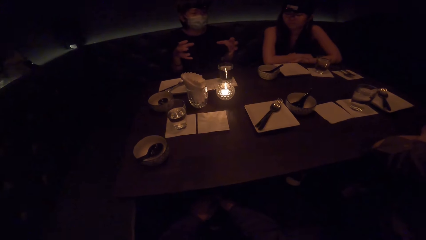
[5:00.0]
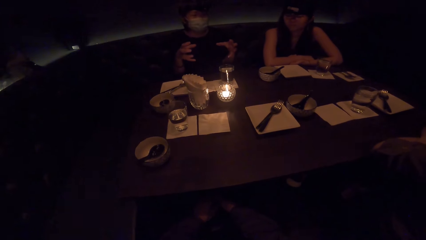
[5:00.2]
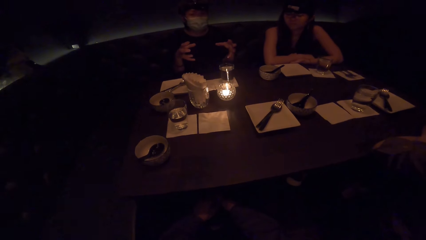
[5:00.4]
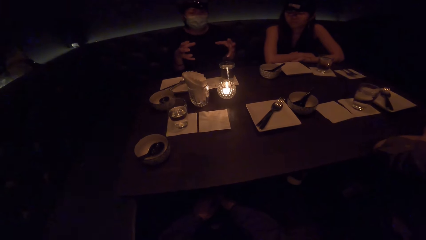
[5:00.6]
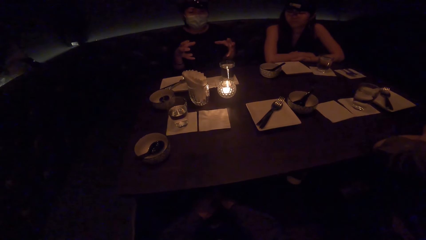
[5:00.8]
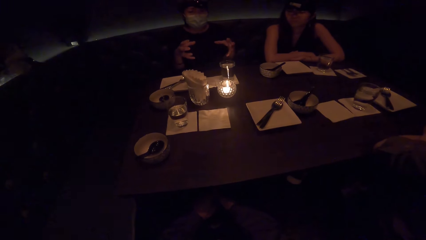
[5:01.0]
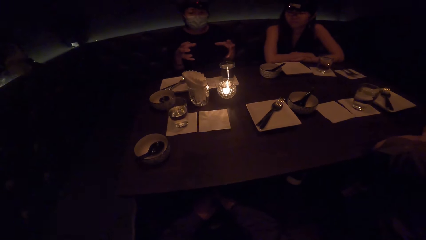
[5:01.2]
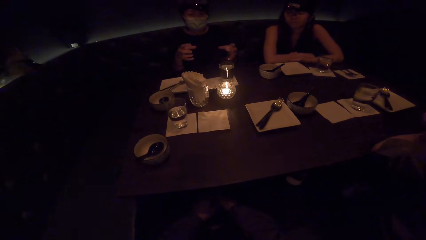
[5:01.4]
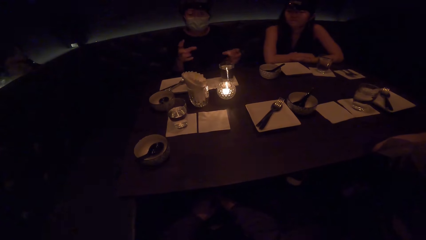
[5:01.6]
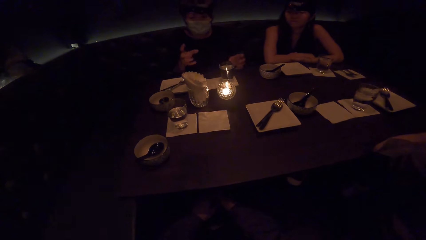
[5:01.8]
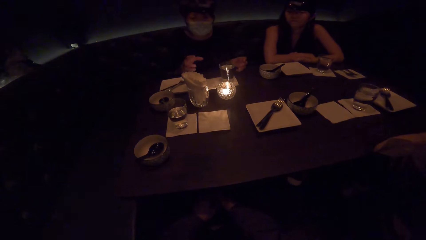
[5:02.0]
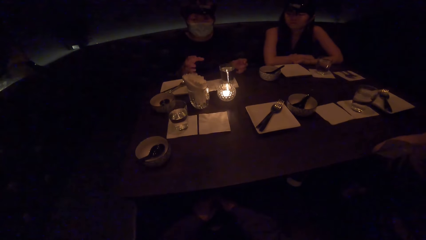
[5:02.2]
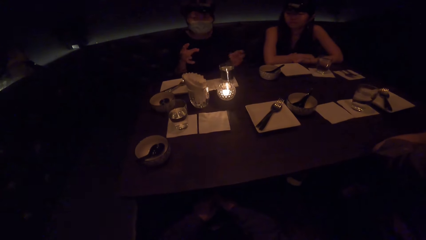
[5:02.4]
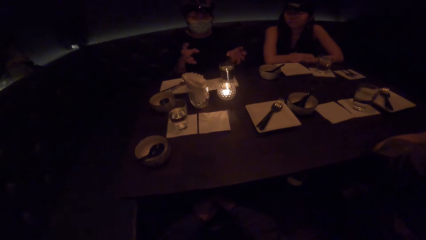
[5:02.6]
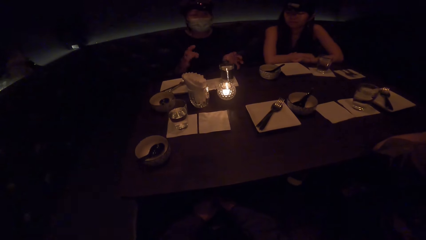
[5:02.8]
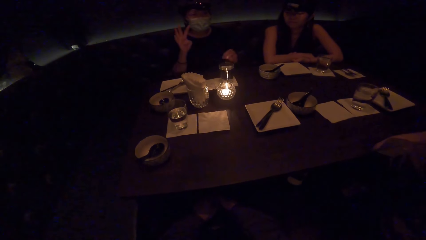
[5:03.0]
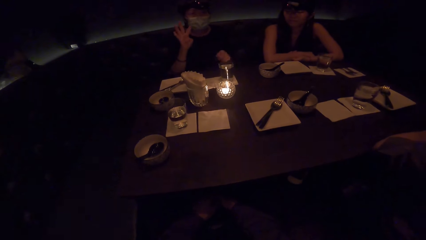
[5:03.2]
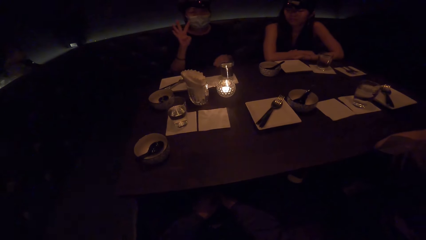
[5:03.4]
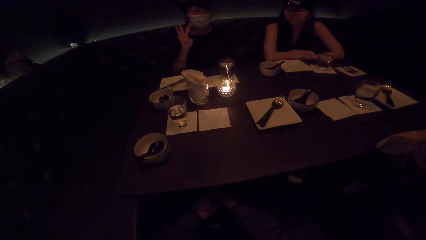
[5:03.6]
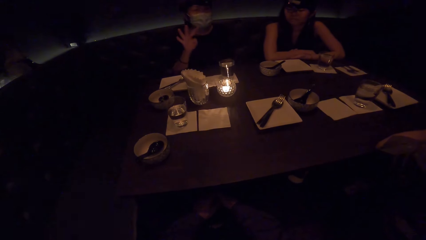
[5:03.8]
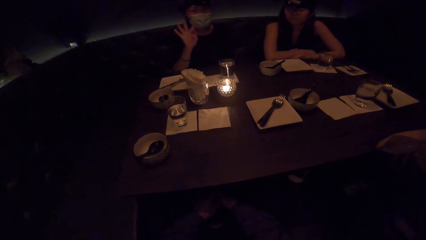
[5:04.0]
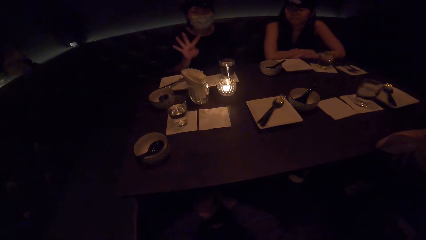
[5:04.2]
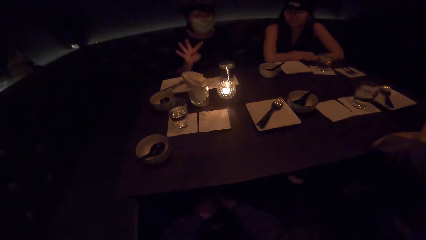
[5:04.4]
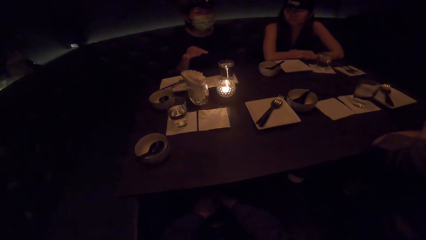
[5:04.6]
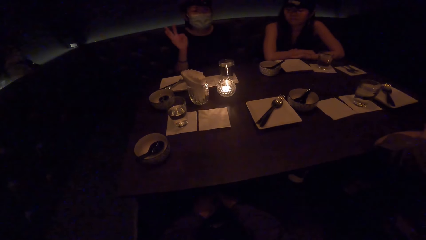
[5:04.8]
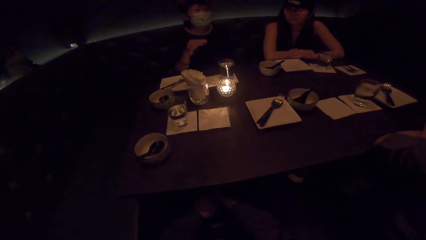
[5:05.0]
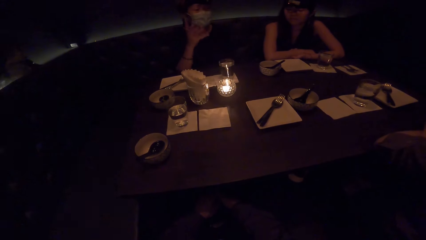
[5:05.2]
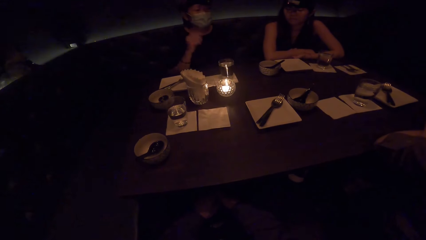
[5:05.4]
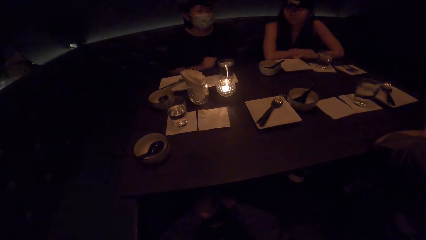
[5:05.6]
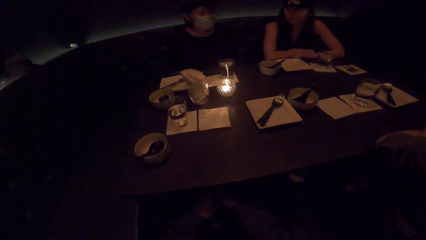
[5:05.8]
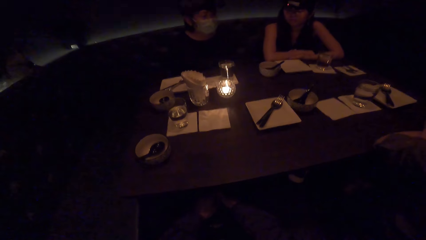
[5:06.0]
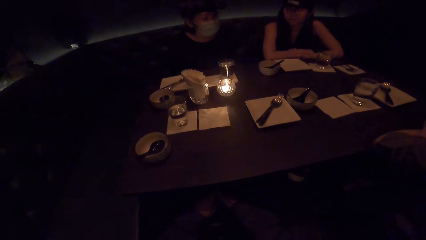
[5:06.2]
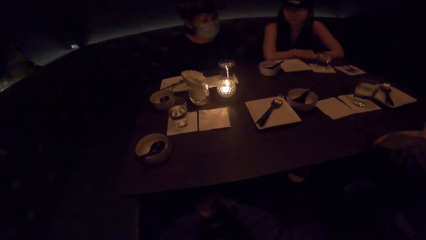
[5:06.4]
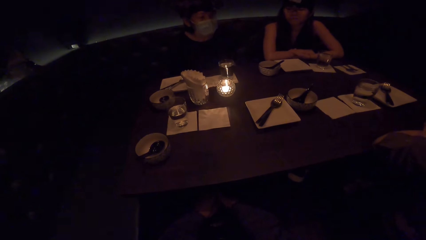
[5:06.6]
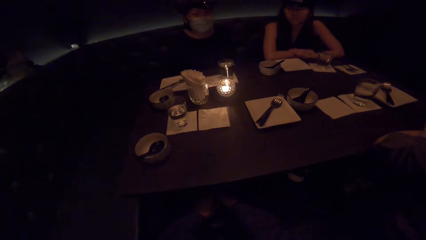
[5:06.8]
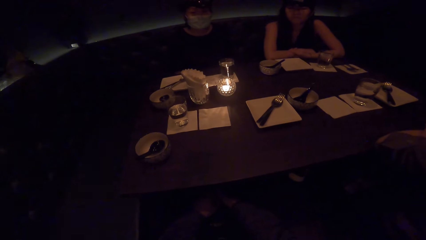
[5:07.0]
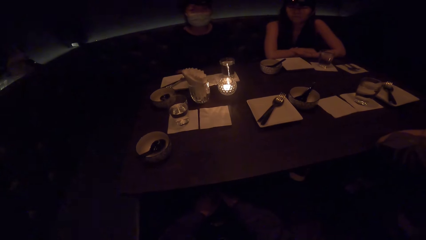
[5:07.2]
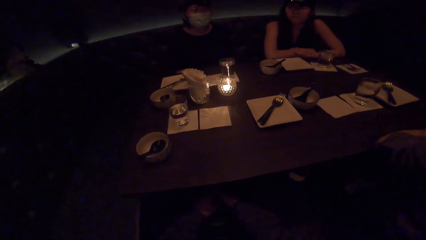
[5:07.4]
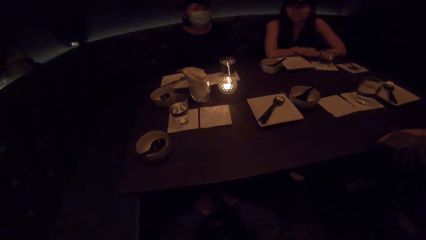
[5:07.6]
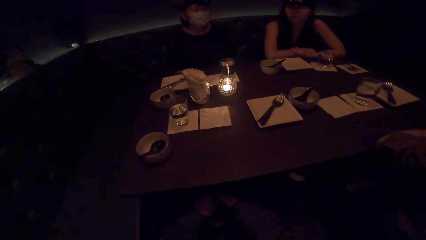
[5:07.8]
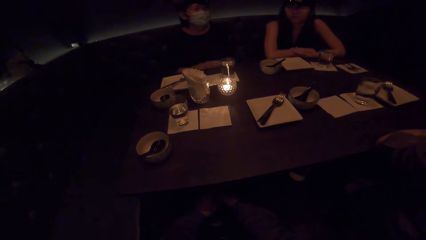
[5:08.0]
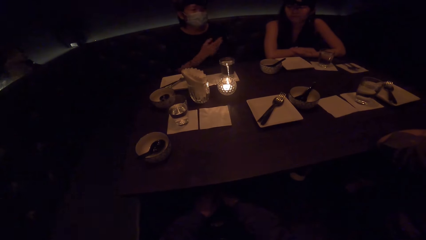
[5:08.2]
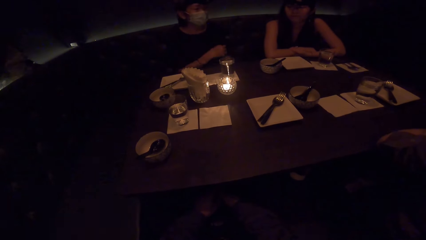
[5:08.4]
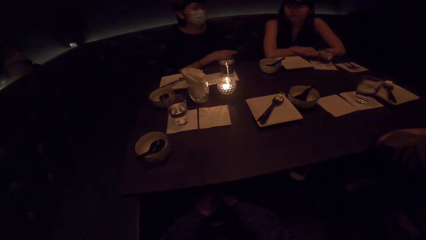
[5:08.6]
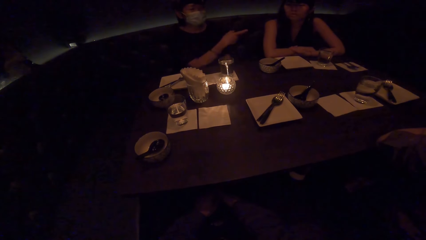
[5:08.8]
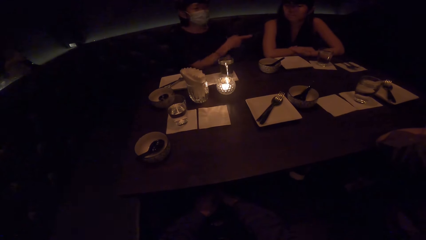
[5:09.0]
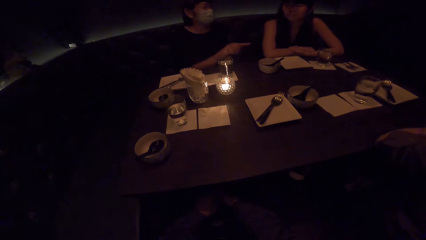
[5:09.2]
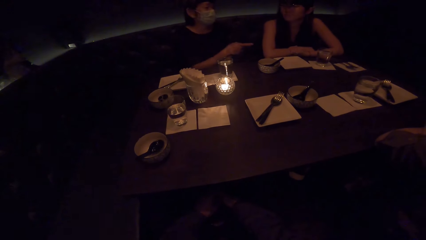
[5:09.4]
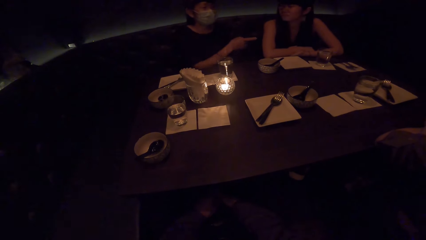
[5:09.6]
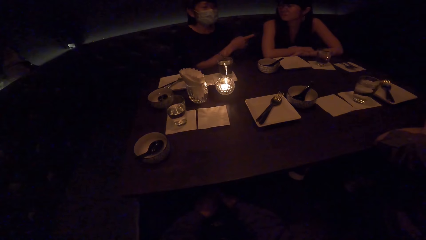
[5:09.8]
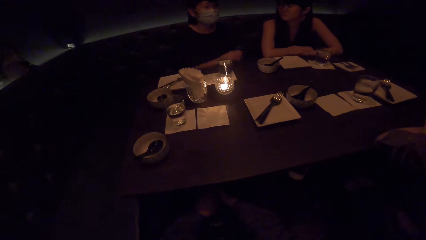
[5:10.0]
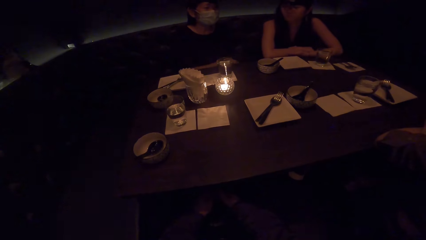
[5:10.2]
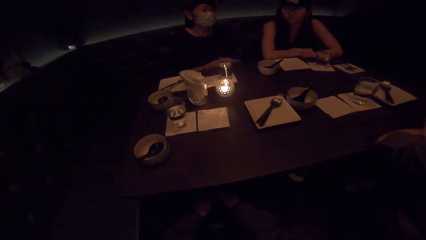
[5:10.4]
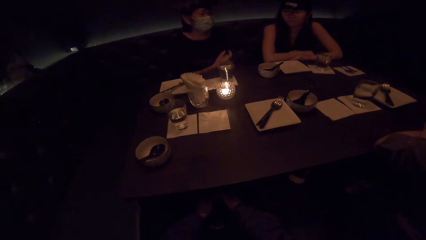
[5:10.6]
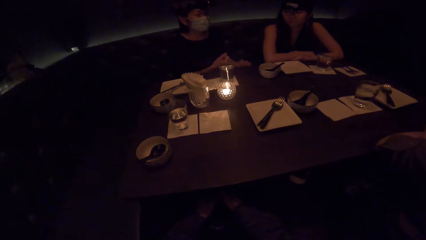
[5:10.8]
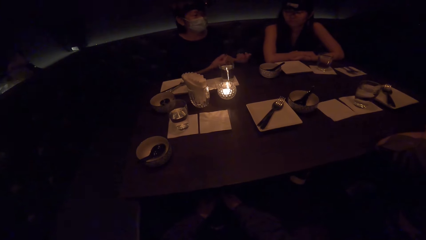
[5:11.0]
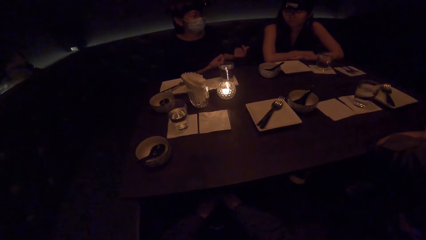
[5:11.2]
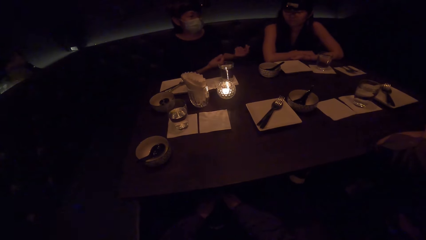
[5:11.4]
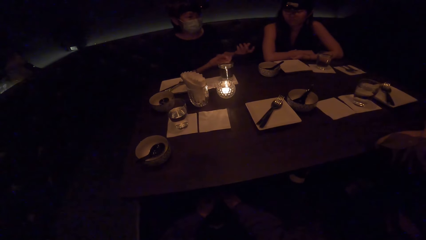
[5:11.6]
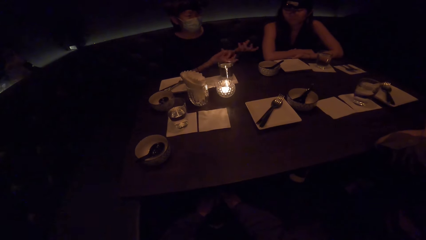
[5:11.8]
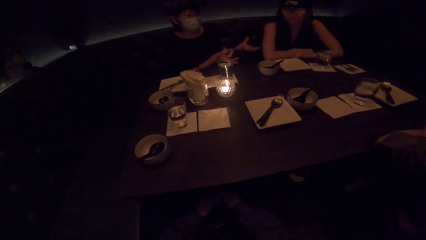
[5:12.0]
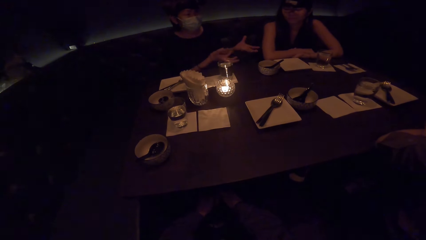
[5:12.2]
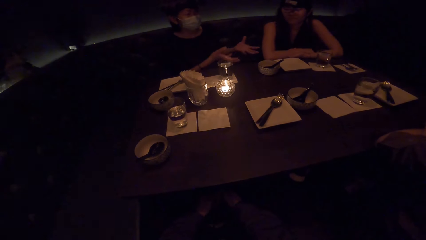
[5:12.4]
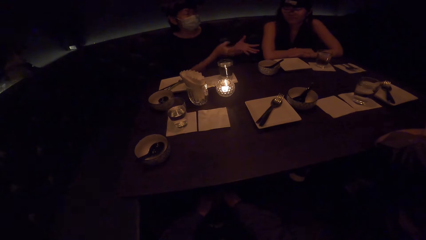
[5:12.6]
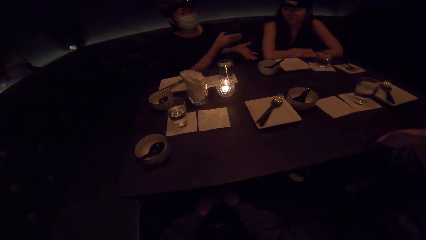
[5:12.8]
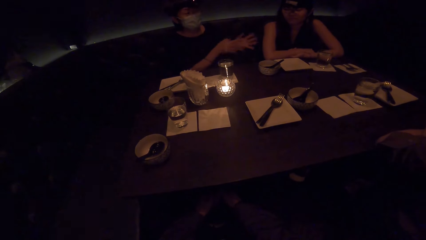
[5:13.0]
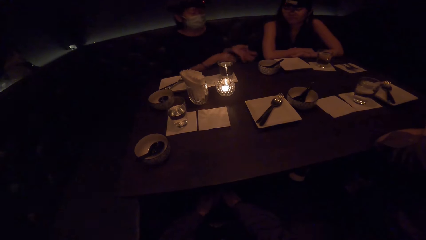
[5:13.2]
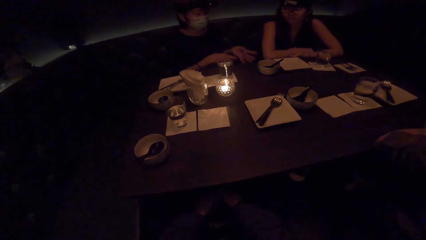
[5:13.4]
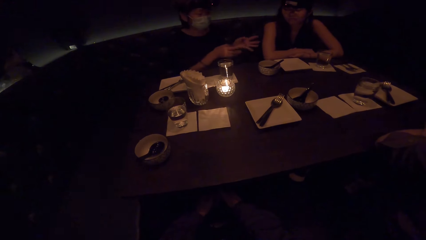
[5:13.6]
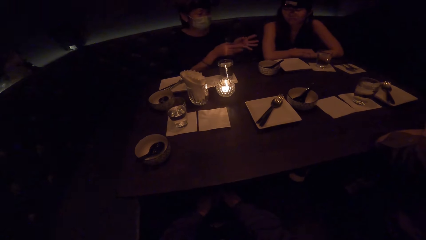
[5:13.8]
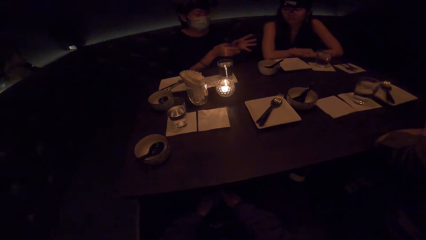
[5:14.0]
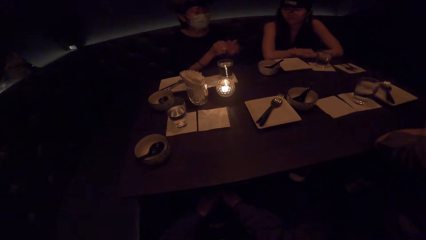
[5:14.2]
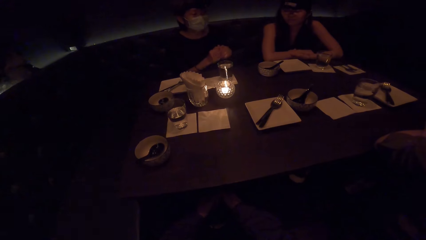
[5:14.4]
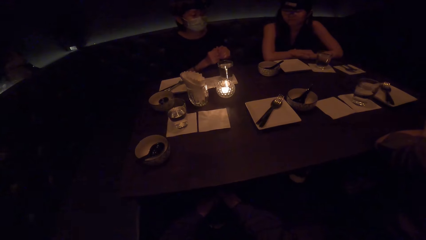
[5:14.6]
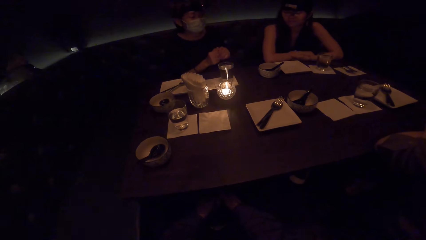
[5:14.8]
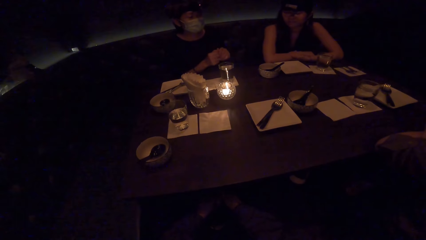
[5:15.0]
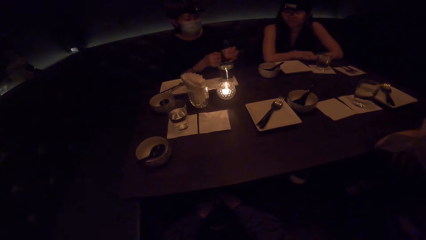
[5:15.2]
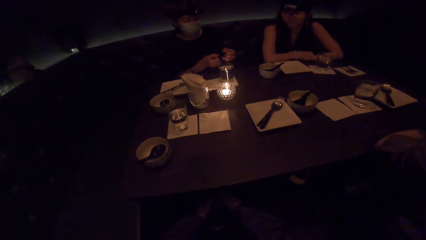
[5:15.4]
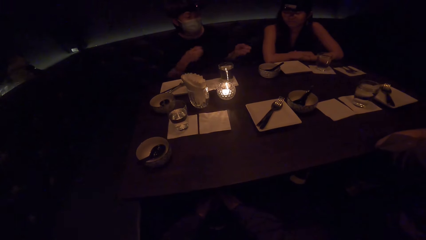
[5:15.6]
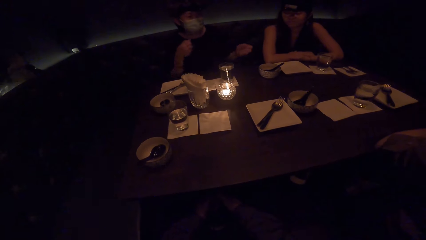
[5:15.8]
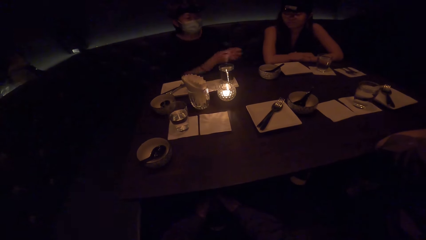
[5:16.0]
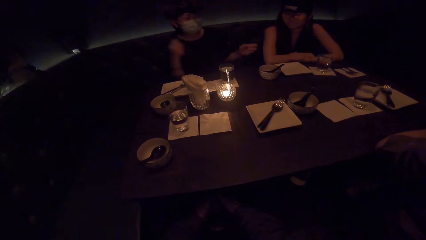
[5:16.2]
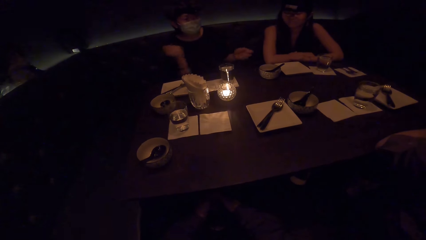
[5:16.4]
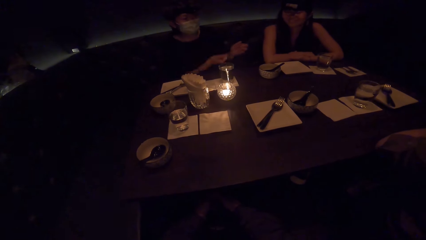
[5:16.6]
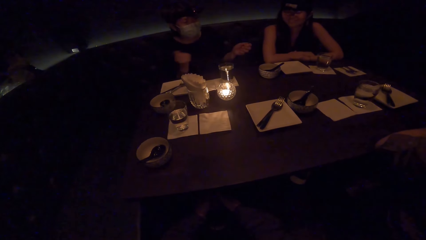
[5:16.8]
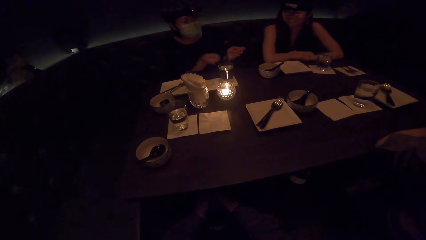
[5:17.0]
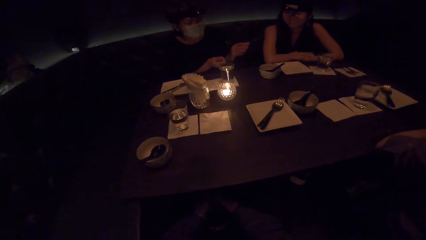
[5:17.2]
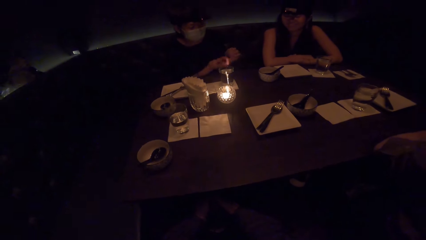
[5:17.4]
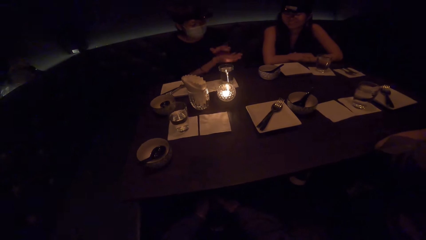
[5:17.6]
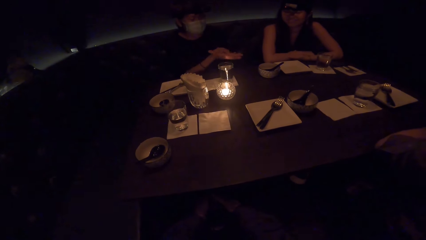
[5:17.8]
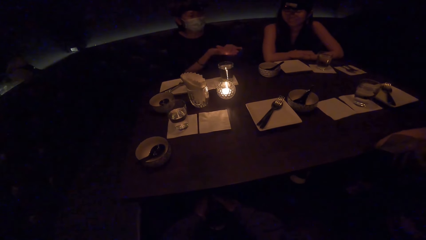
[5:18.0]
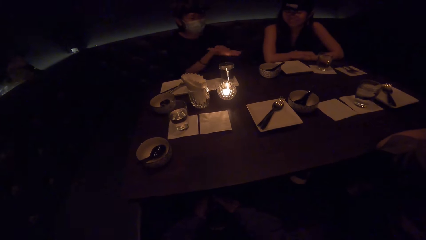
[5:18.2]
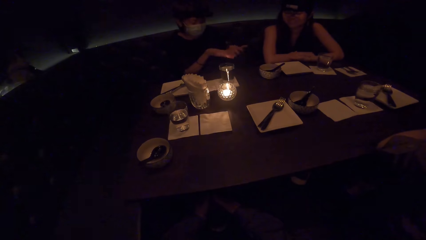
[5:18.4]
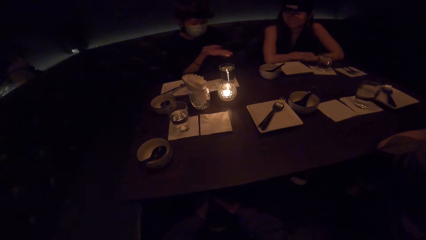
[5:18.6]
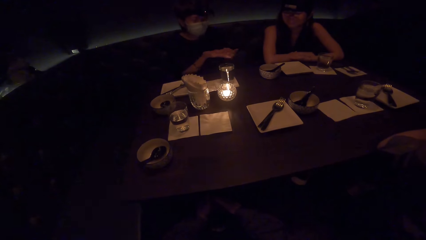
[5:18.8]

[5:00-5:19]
The camera wearer converses. A lady listens. The camera wearer looks at the table. The lady moves the hands.
